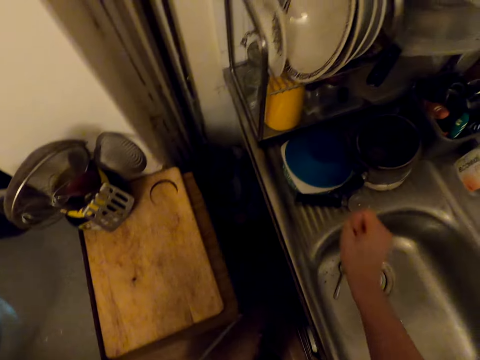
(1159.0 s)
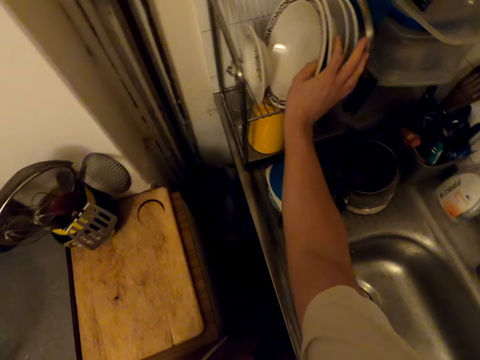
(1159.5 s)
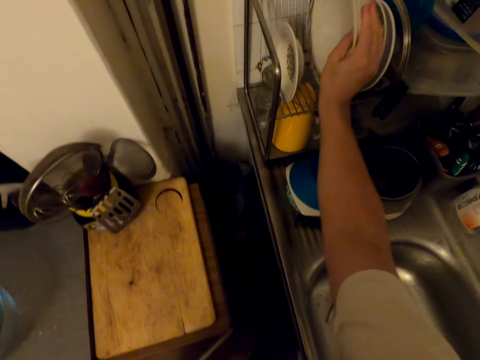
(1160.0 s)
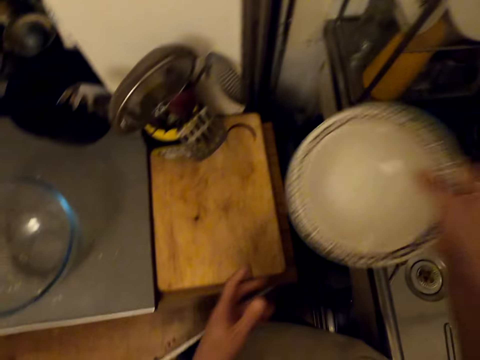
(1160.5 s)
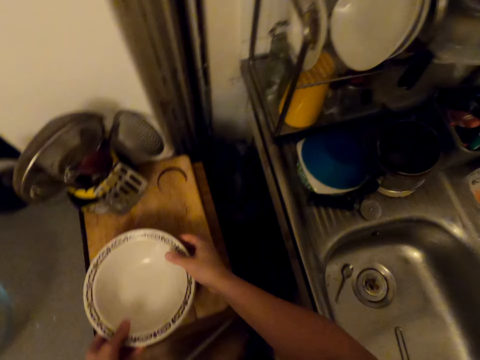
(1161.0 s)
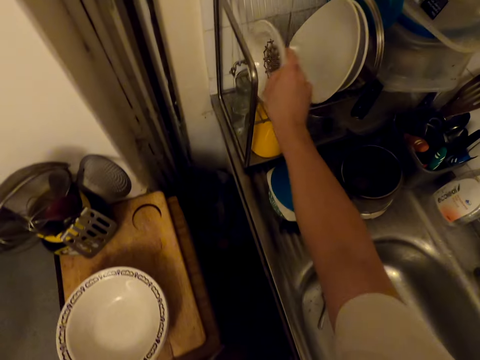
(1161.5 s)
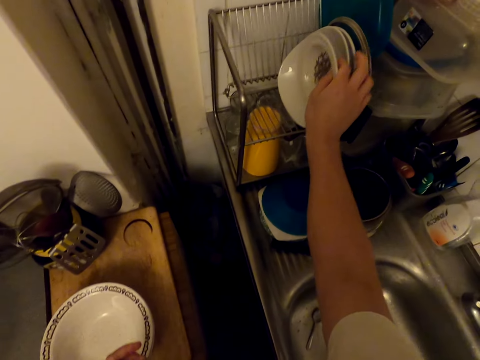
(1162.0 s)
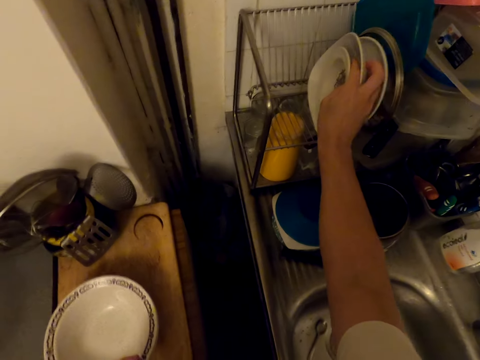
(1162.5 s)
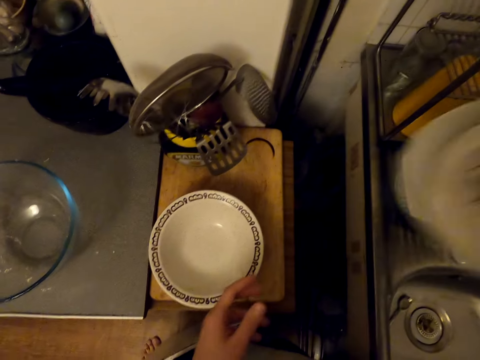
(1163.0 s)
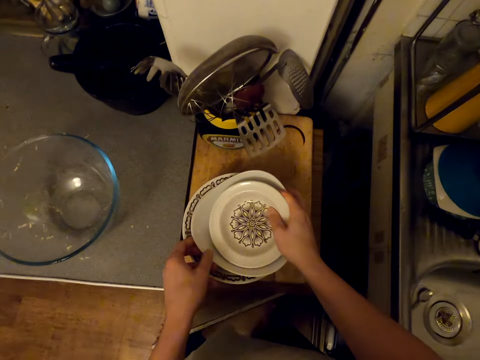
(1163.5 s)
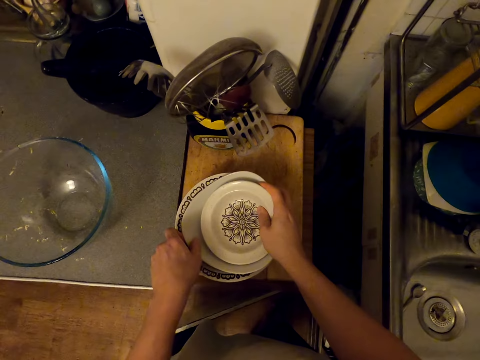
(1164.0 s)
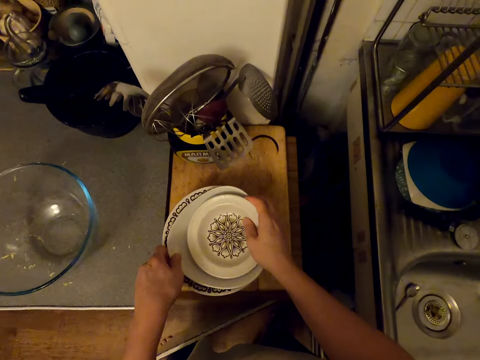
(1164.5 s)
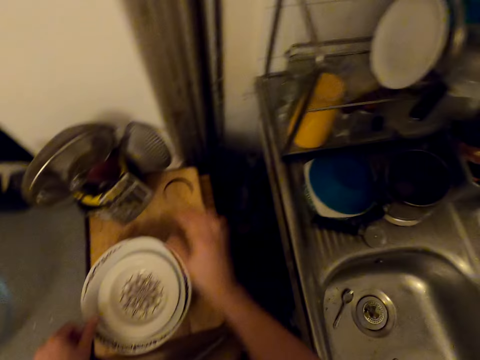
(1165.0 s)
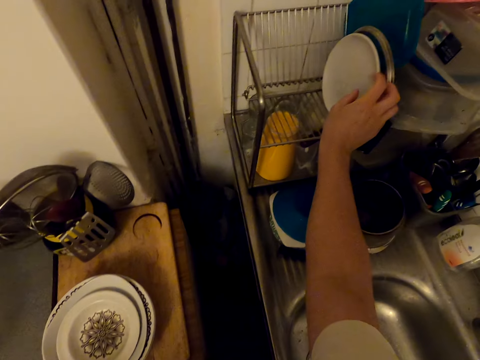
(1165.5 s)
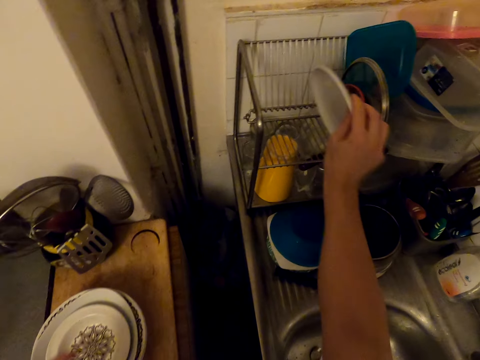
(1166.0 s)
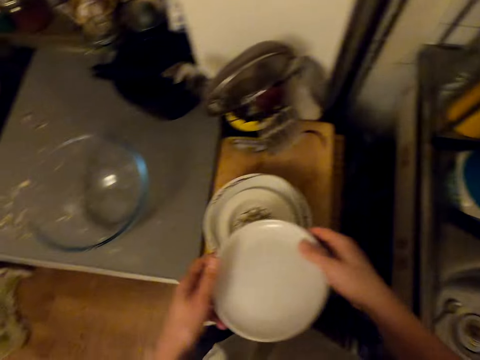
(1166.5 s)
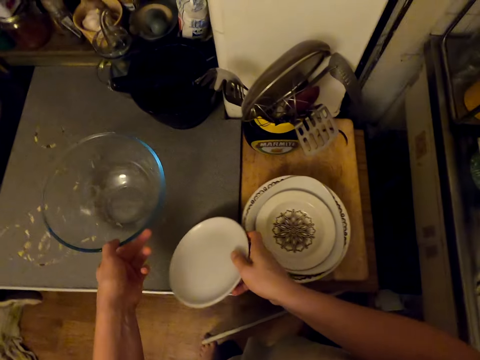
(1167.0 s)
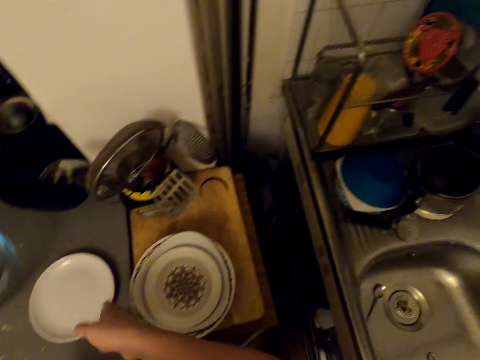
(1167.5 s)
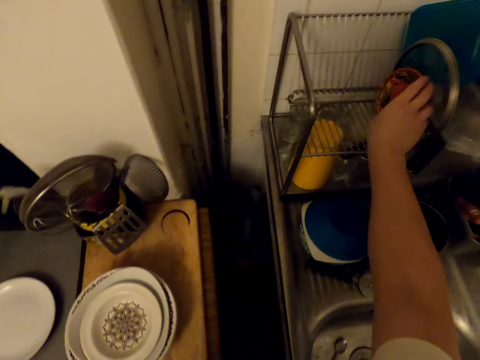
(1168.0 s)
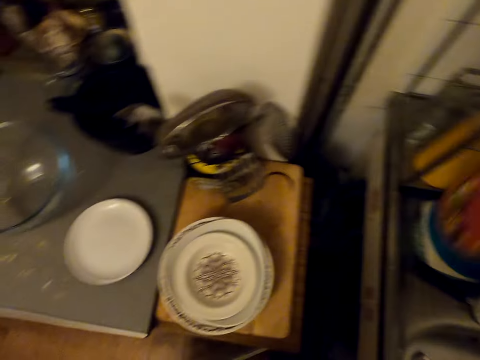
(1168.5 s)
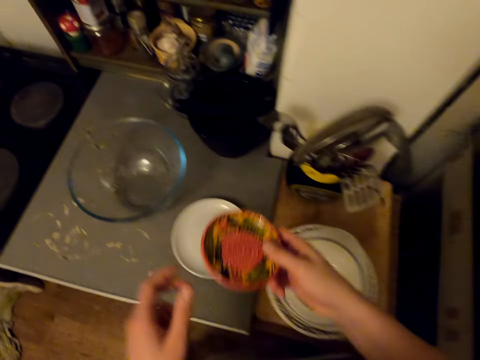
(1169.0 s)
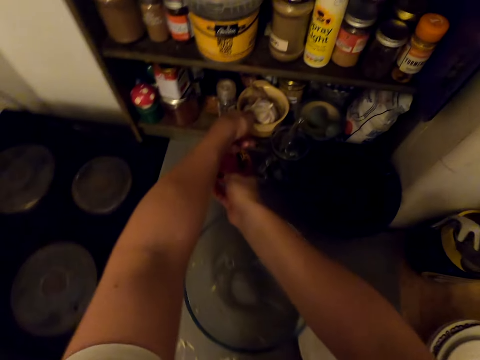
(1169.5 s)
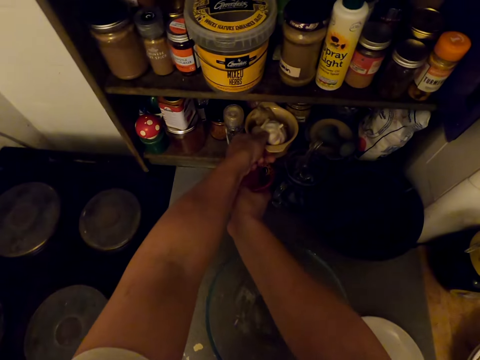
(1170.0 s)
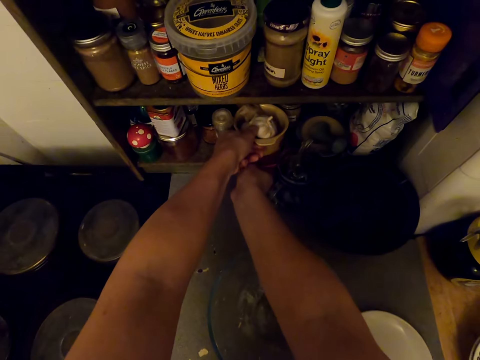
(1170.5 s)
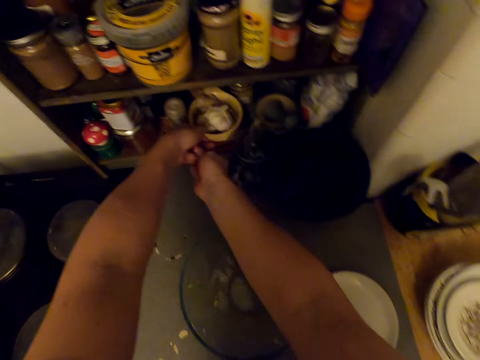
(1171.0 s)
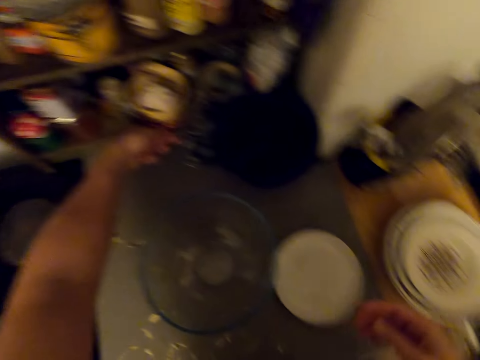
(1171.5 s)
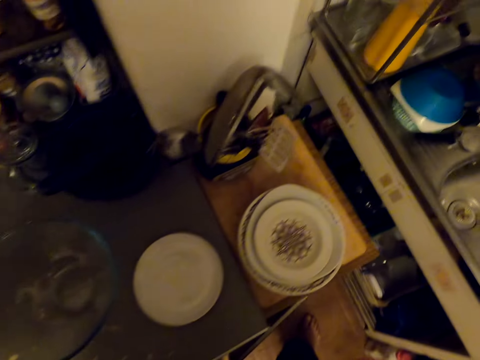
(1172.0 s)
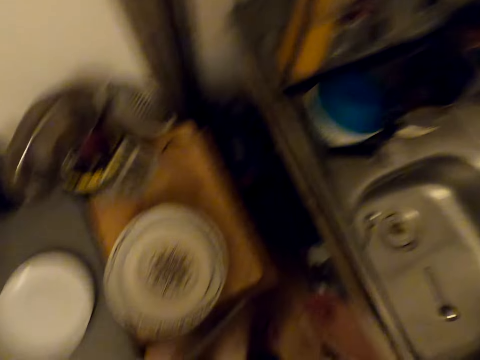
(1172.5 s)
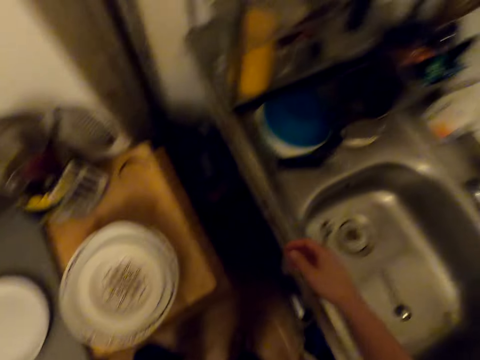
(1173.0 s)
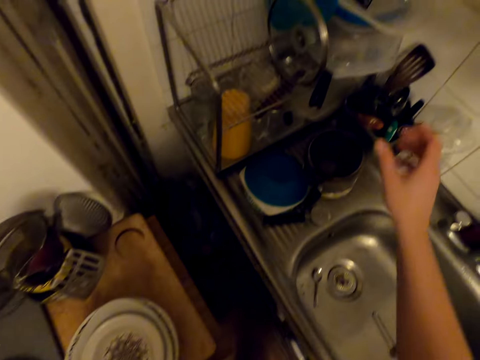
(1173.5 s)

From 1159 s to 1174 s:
The camera wearer places the glass bowl on the table top. They pick a plate from the utensils rack and place the plates on the chopping board. They pick plates on the utensils rack and place the plates on the chopping board. They pick plates on the utensils rack. They move the bowl. They place the plates on the table top. They pick plates on the utensils rack. They lift the bowl. They place the plate on the wooden rack. They look around.

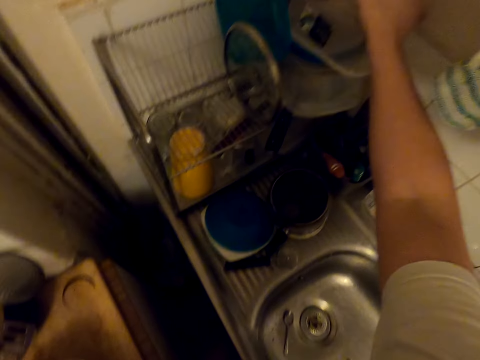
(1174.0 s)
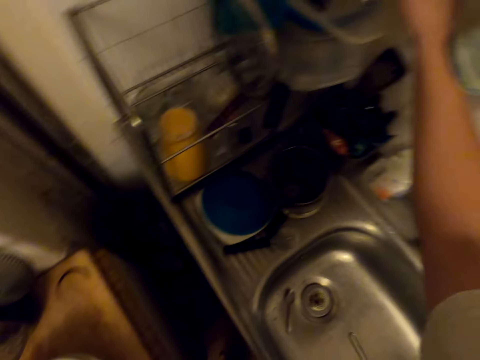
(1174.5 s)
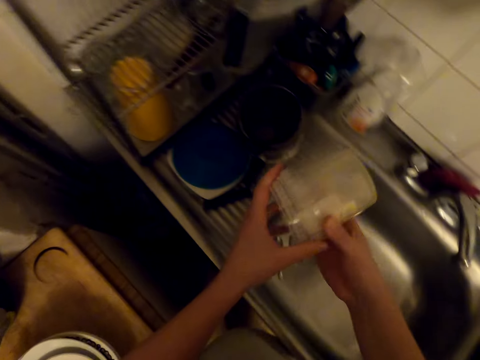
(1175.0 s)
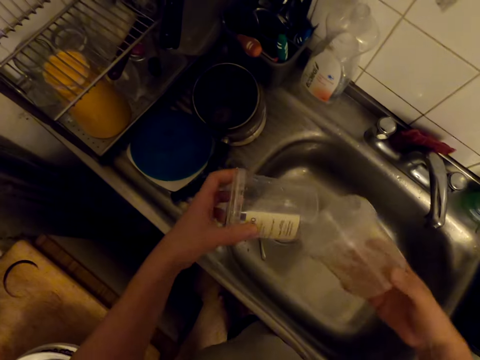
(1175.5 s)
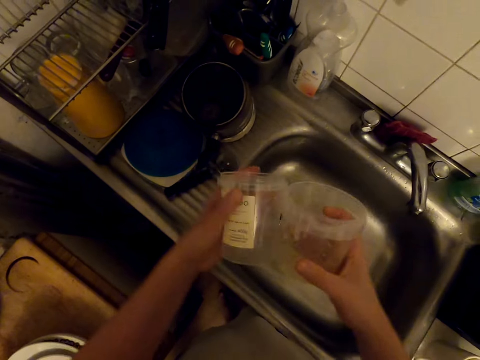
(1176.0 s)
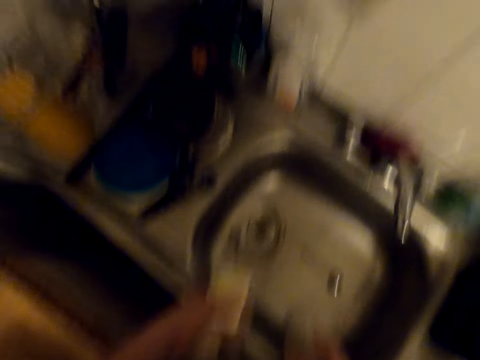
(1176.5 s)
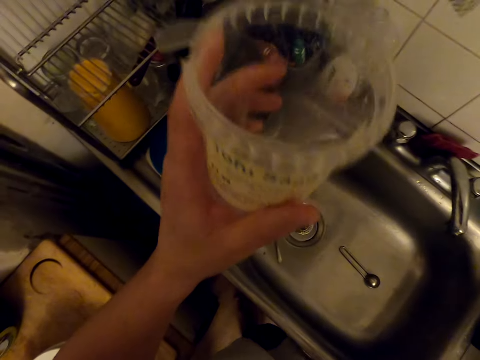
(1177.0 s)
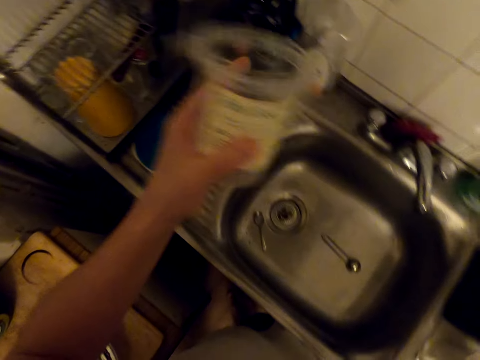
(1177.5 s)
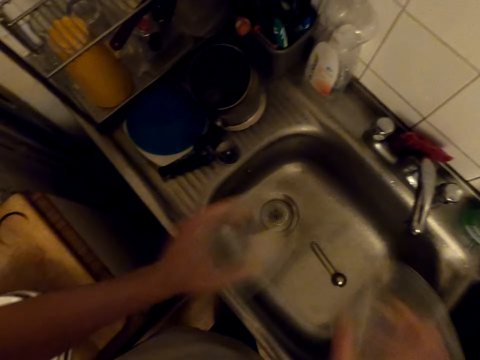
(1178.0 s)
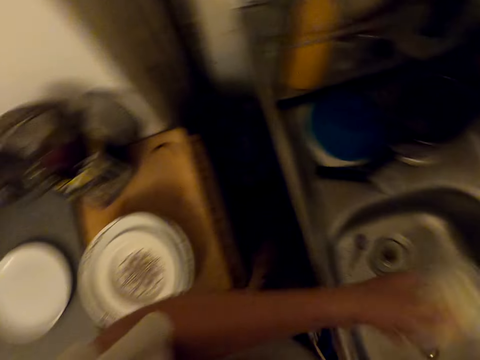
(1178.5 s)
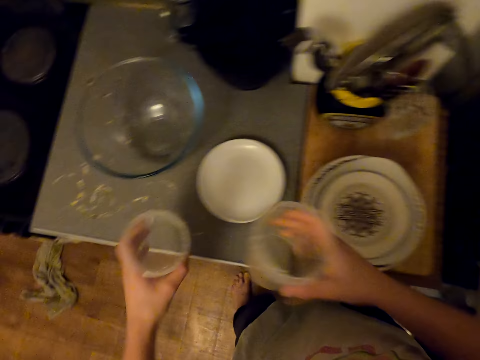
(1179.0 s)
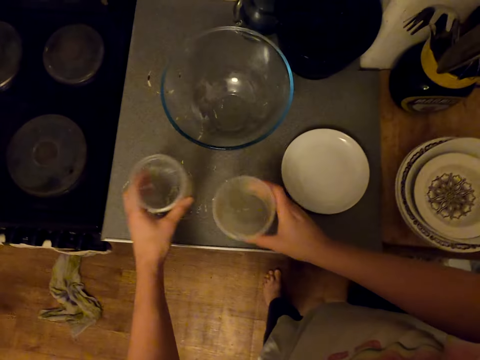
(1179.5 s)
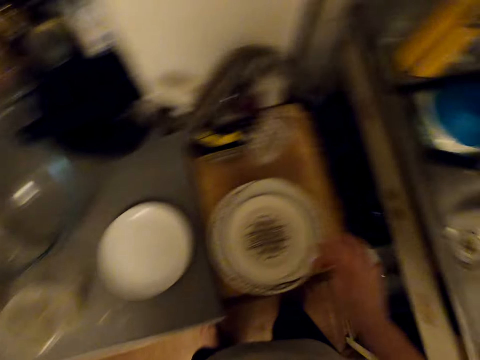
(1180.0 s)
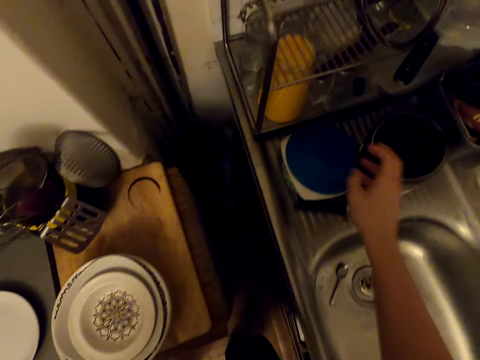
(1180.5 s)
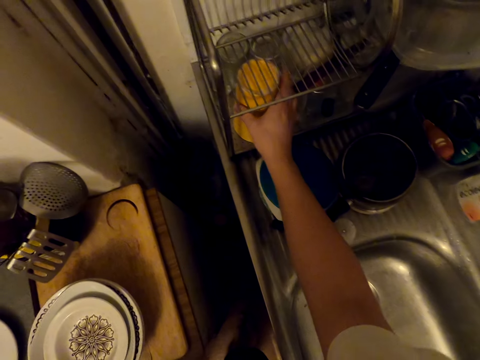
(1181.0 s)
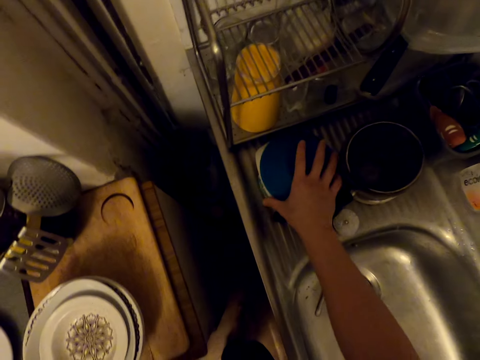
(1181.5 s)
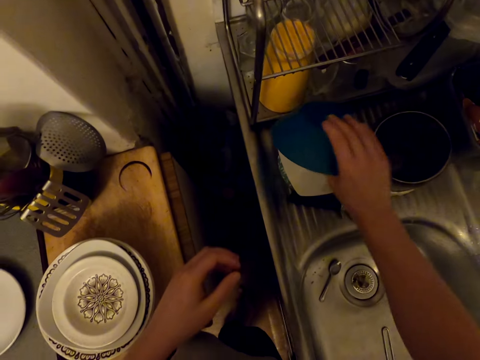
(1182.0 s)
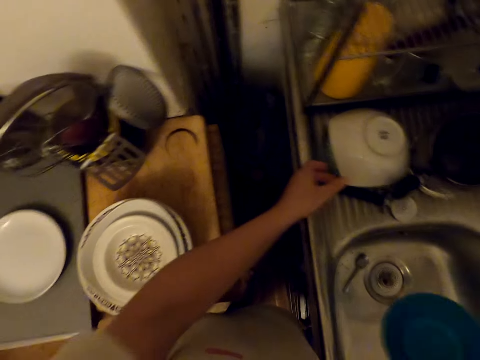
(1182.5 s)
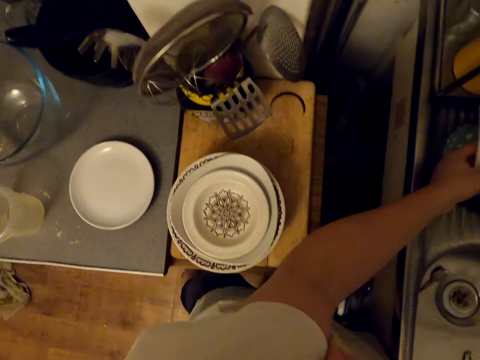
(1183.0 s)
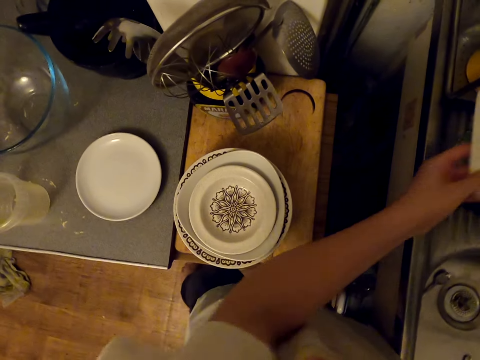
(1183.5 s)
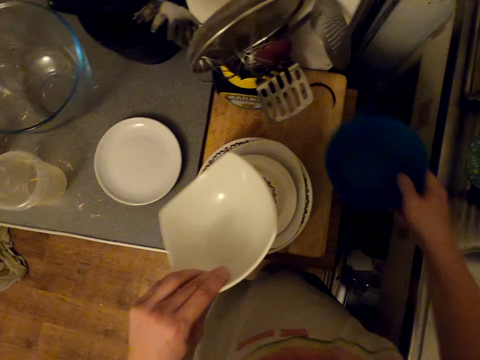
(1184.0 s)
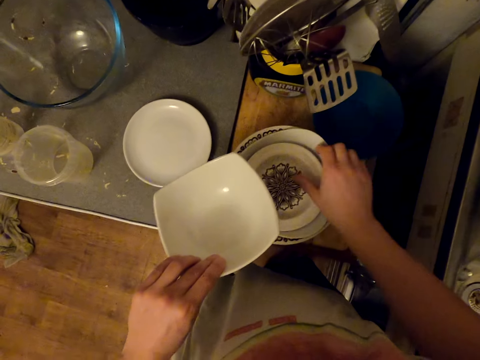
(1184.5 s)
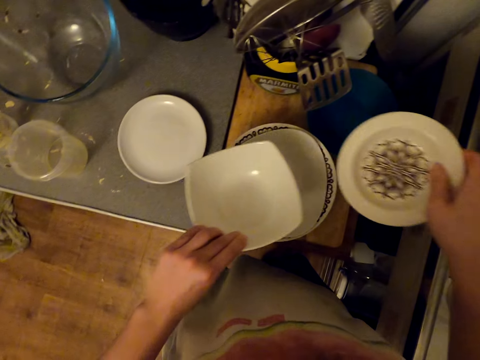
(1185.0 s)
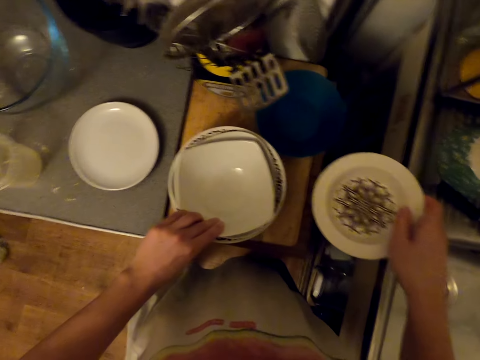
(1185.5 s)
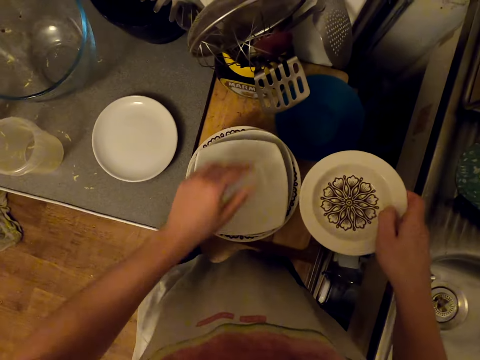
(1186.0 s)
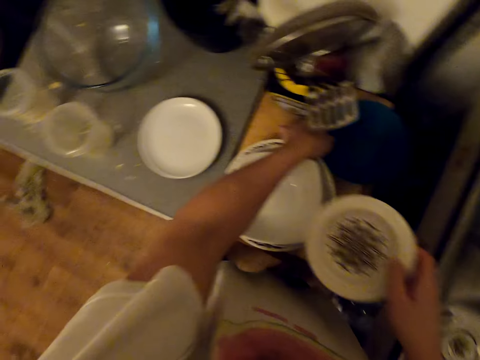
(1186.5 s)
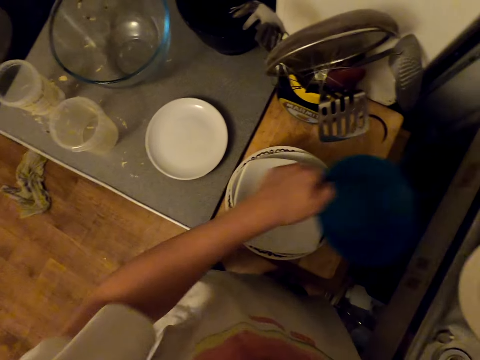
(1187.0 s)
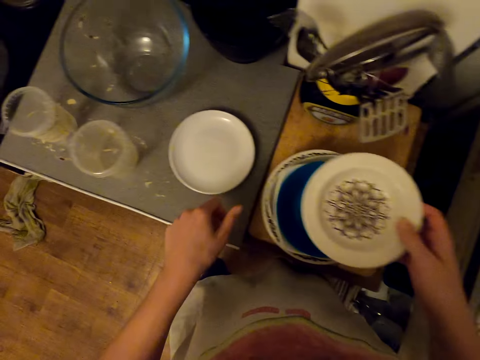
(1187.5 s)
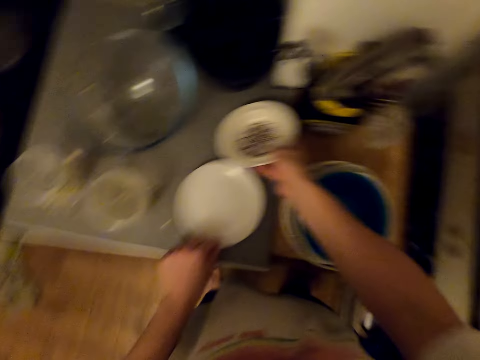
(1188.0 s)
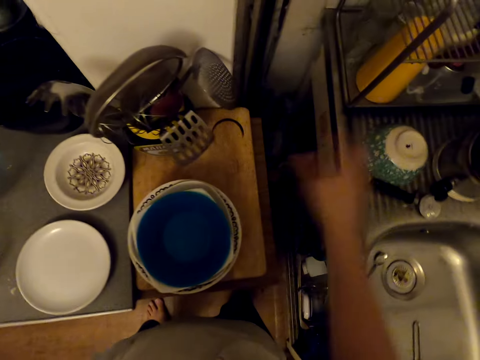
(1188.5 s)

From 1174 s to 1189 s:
The camera wearer picks a plastic can or tin, separates the tins, and removes the plastic cans. They shake the plastic cans. They place the plastic can on the sink top. They pick bowls from the sink. They place the bowls on the table top. They pick a side plate. They arrange the plates. They drop a bowl. They pick a bowl. They drop the bowl. They drop the side plate.
